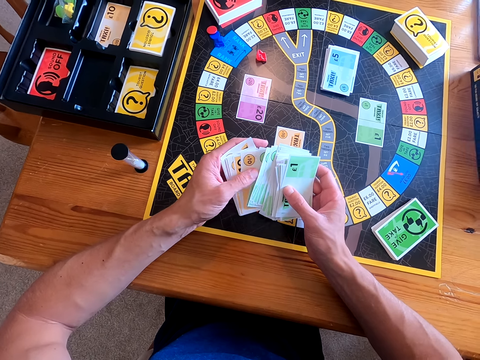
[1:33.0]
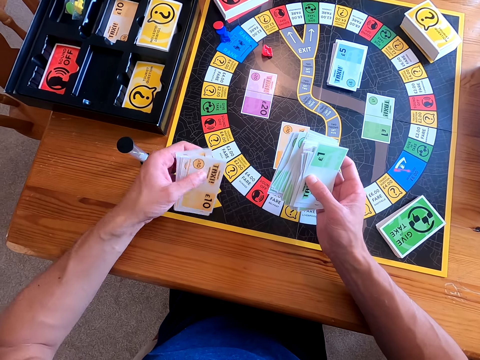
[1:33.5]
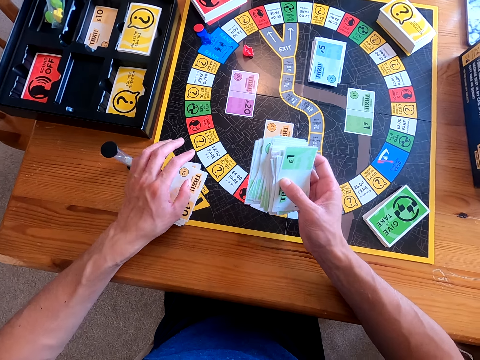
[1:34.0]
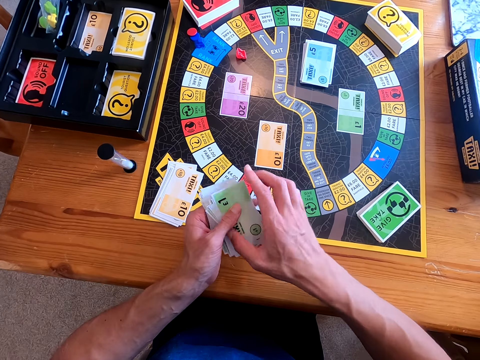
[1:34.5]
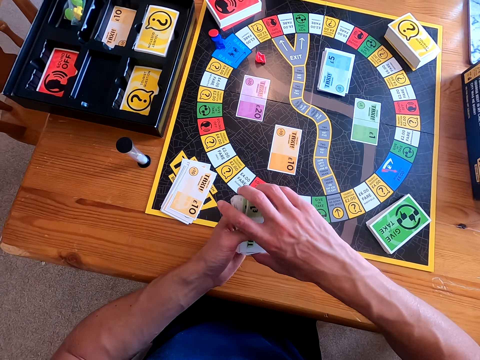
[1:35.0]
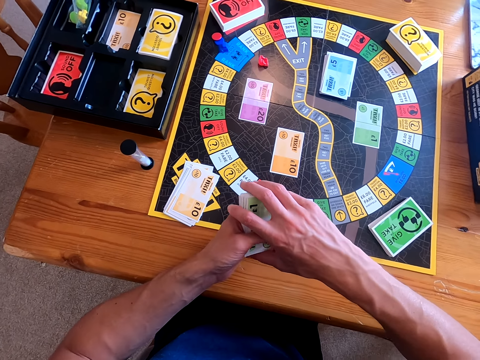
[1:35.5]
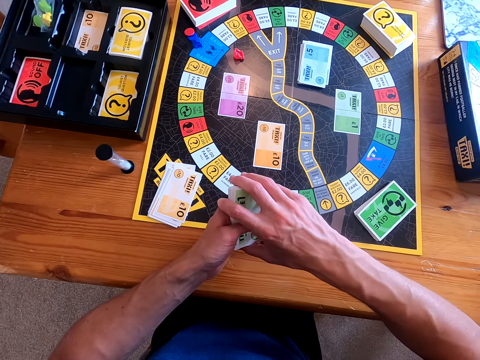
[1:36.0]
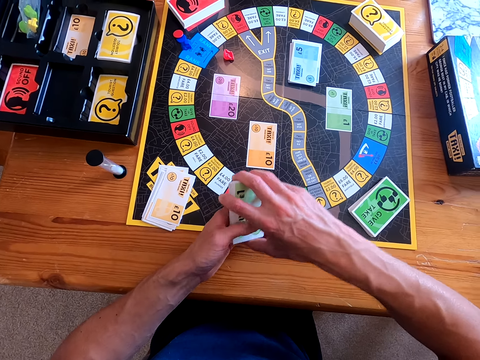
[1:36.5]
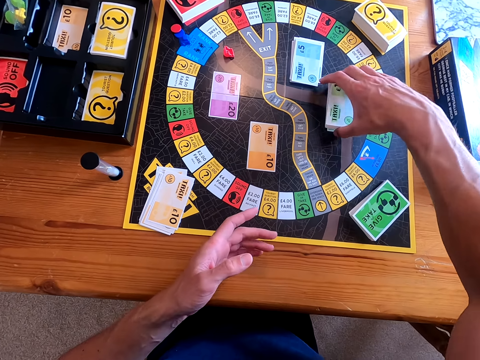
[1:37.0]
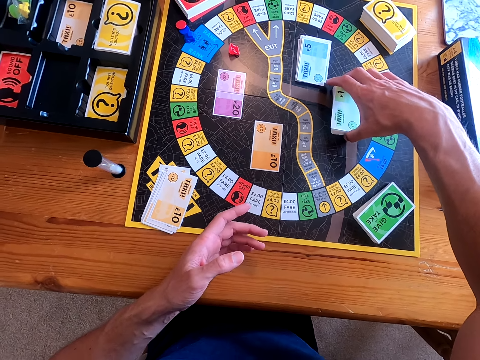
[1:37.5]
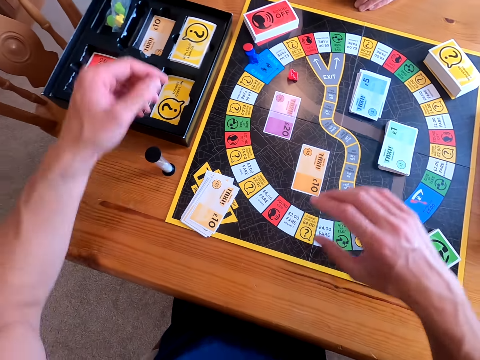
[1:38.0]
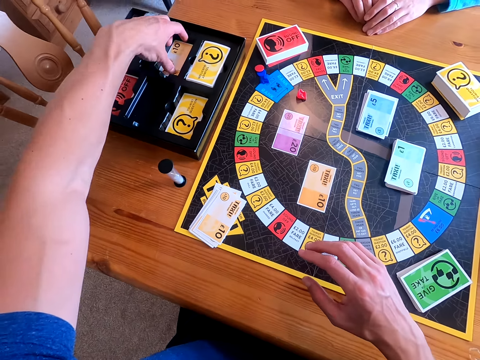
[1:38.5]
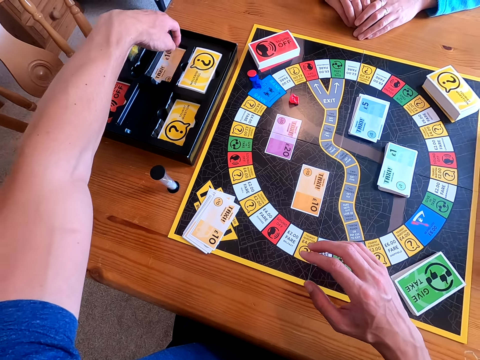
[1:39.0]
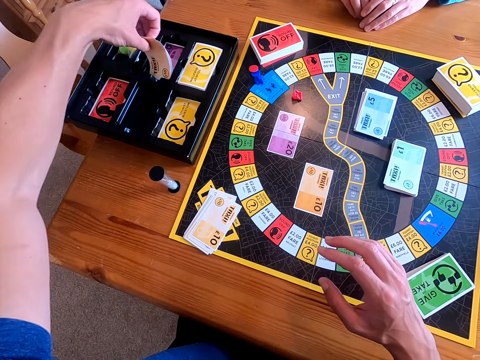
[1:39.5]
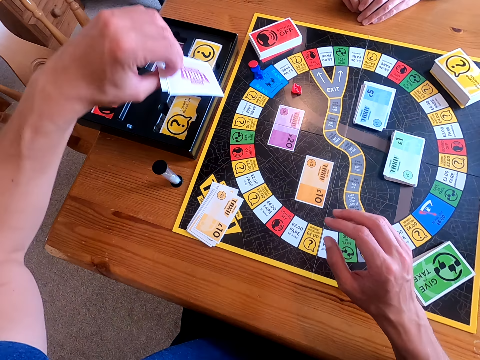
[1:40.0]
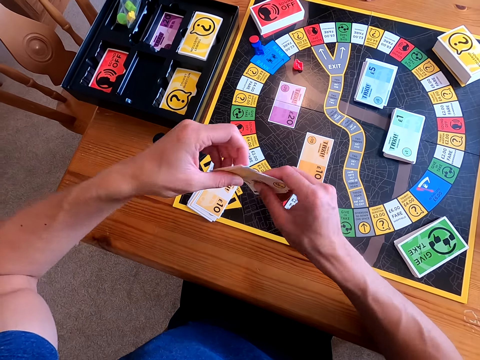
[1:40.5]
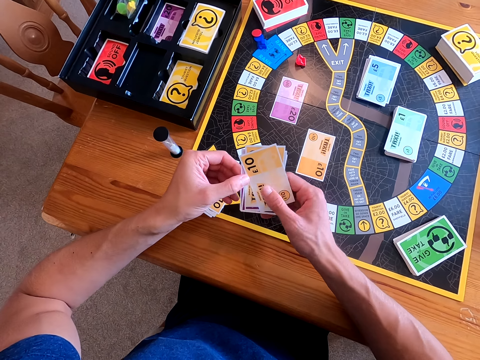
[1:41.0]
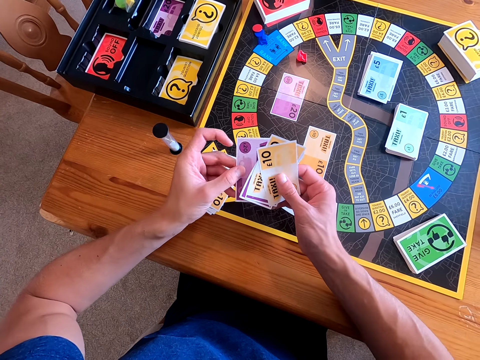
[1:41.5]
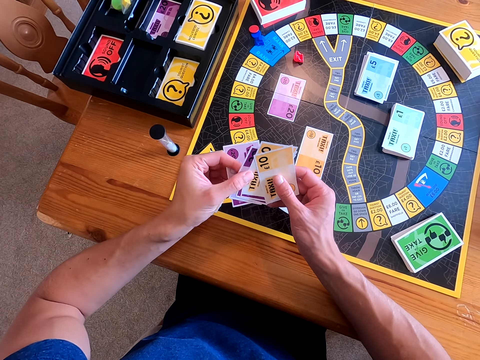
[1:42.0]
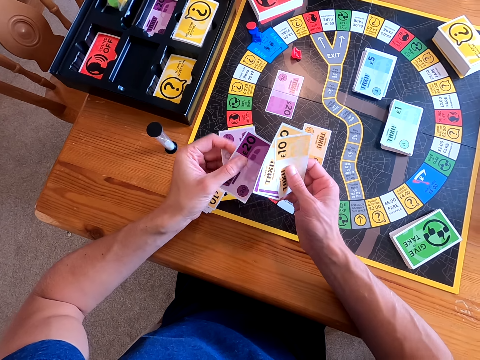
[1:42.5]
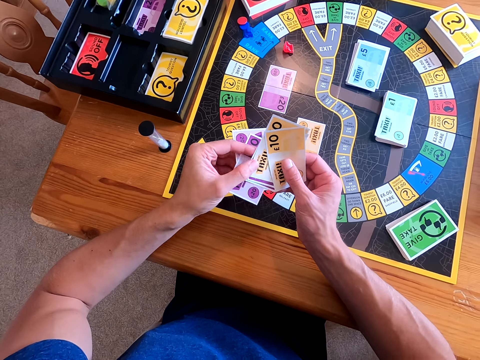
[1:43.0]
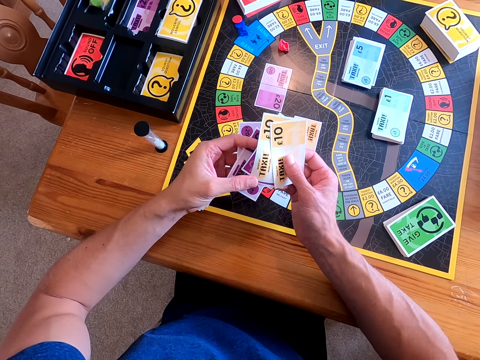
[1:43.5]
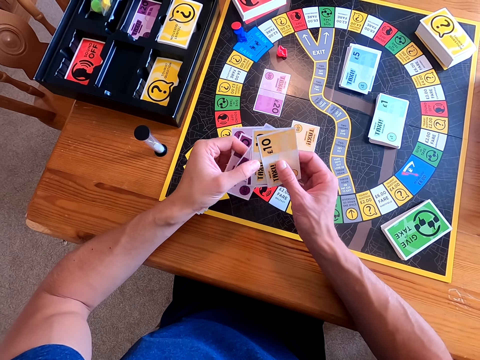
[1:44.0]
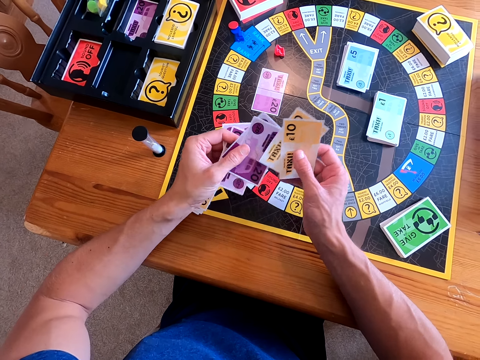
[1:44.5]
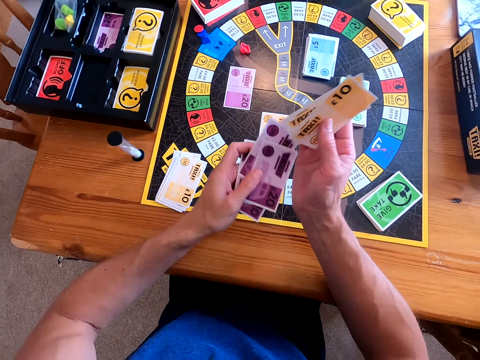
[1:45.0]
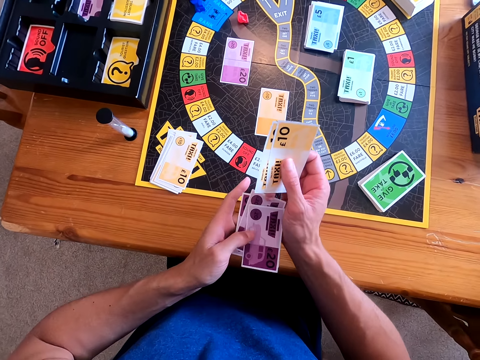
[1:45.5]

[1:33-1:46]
The camera wearer places some cards on the playing mat. He arranges the cards in his hands. He places the cards on the playing mat. He picks the cards from the box. He separates the cards and counts the cards.

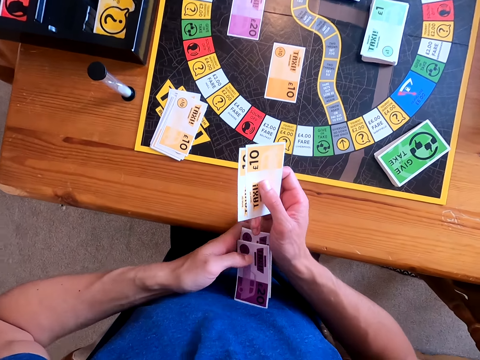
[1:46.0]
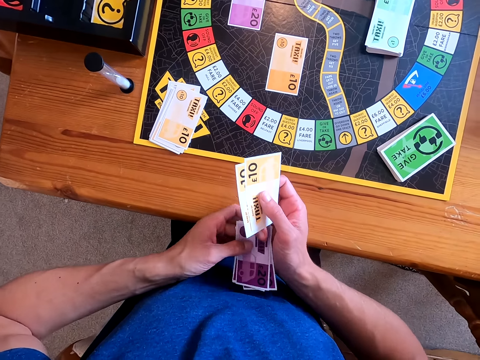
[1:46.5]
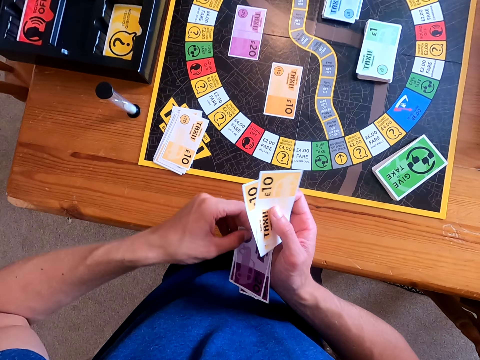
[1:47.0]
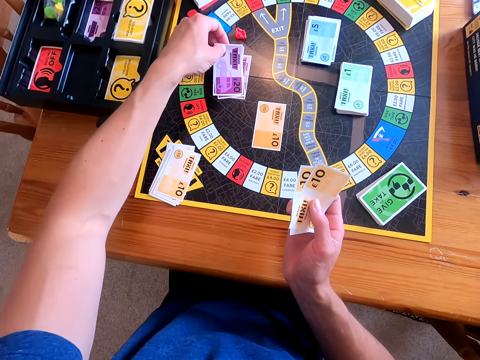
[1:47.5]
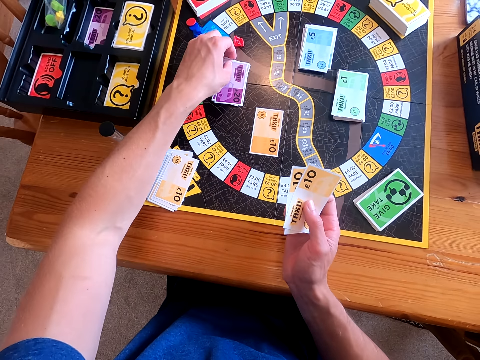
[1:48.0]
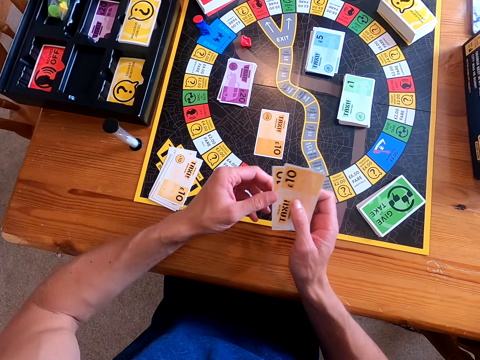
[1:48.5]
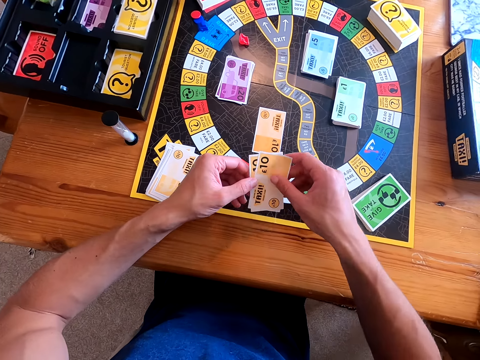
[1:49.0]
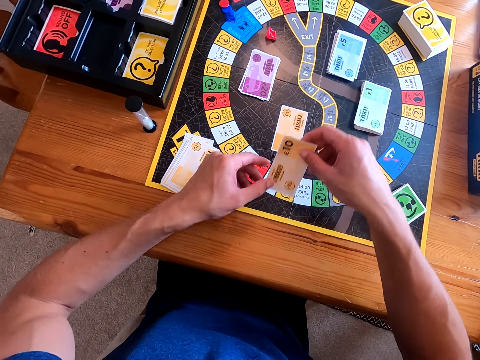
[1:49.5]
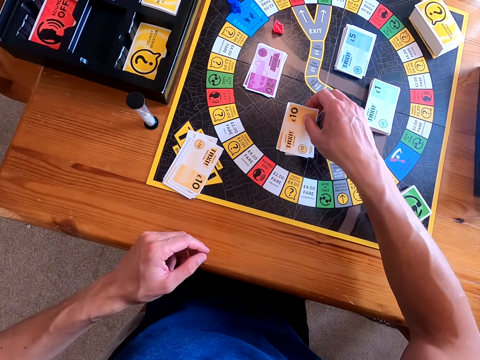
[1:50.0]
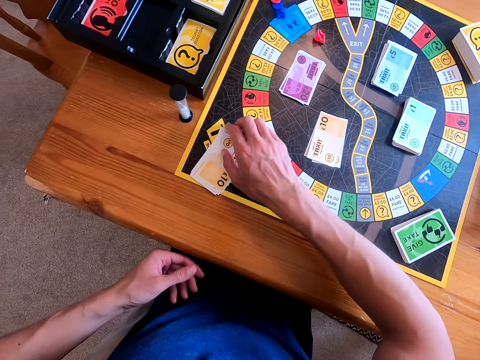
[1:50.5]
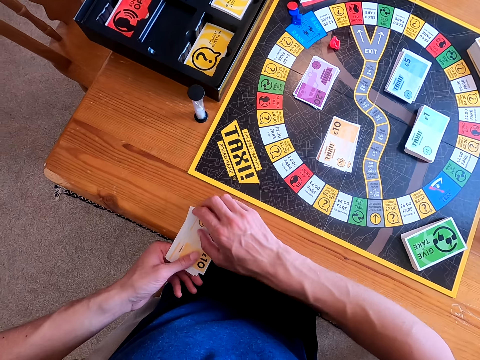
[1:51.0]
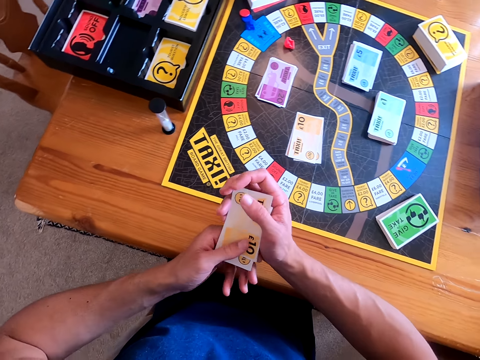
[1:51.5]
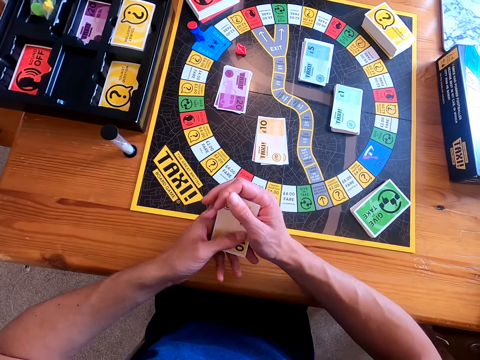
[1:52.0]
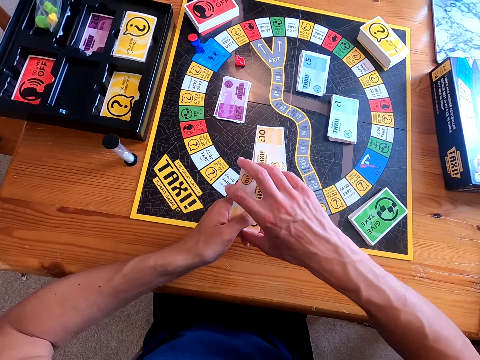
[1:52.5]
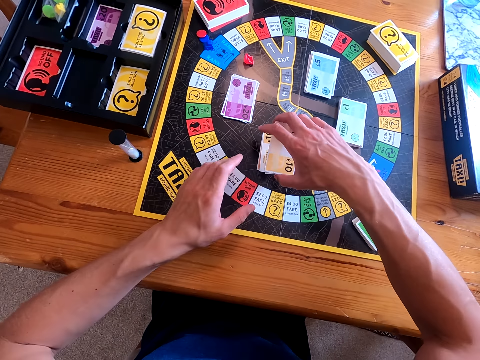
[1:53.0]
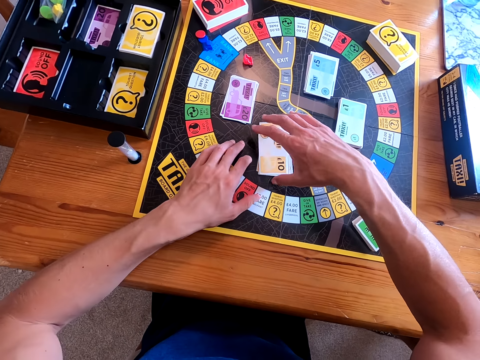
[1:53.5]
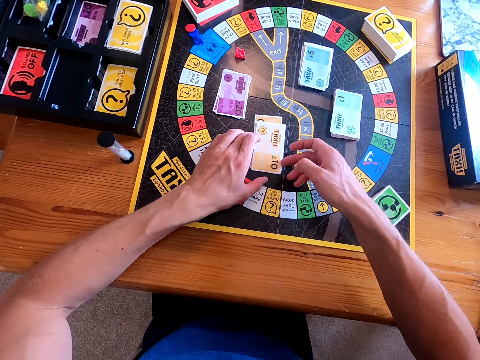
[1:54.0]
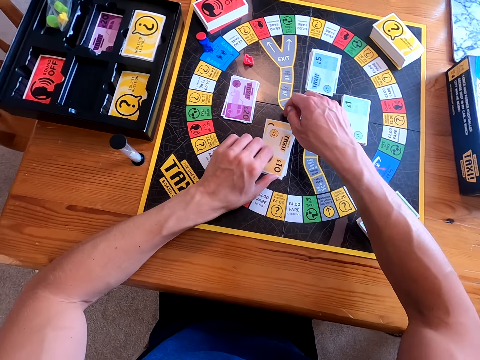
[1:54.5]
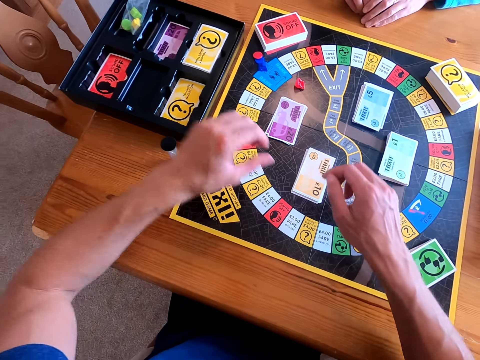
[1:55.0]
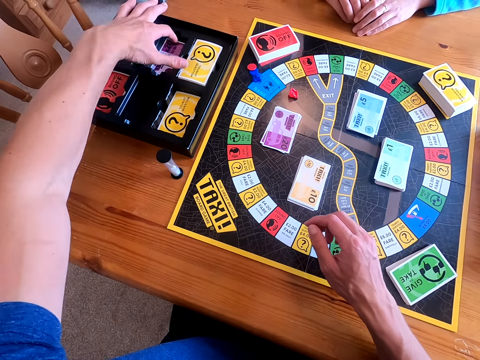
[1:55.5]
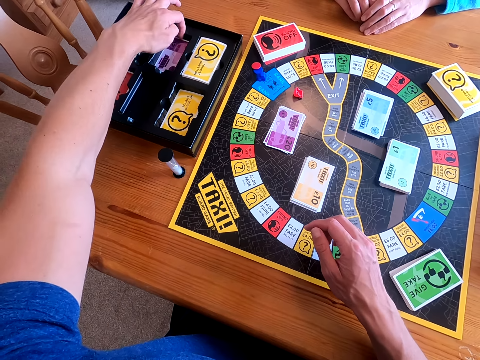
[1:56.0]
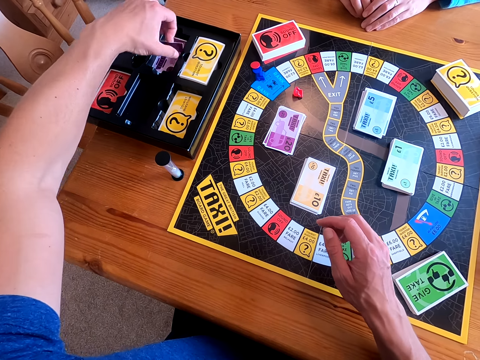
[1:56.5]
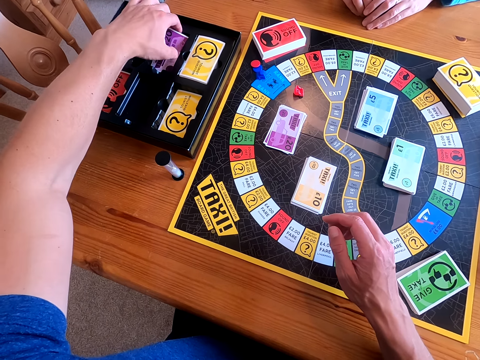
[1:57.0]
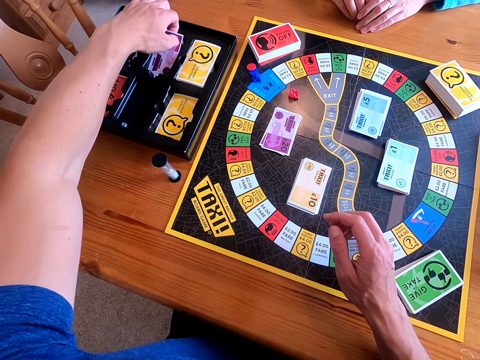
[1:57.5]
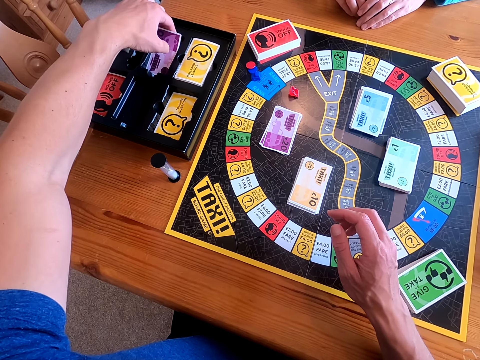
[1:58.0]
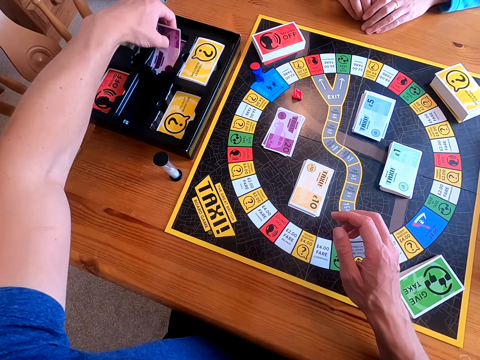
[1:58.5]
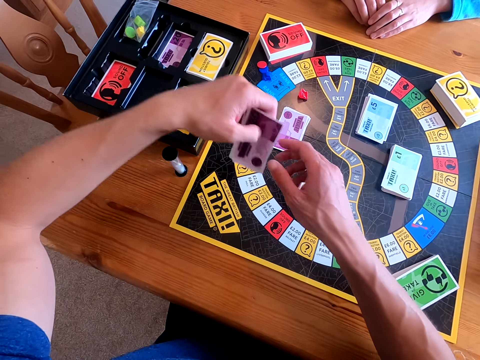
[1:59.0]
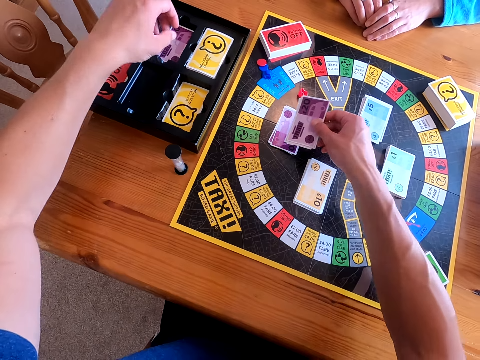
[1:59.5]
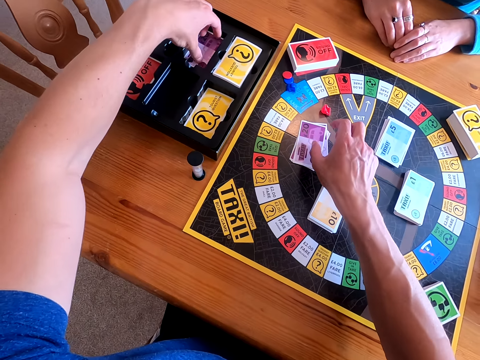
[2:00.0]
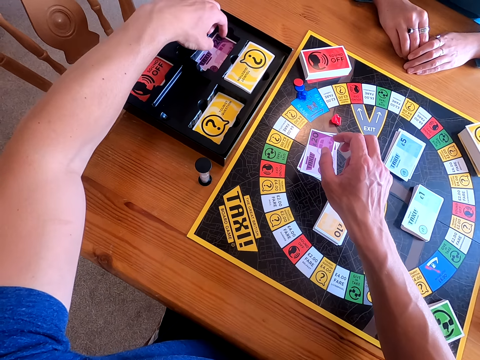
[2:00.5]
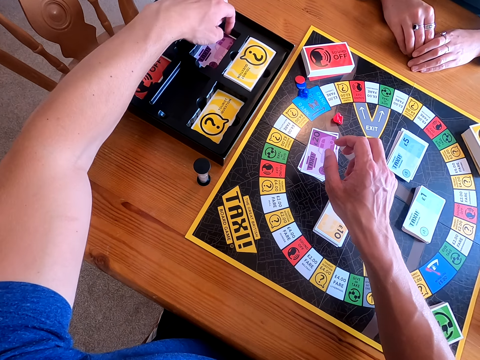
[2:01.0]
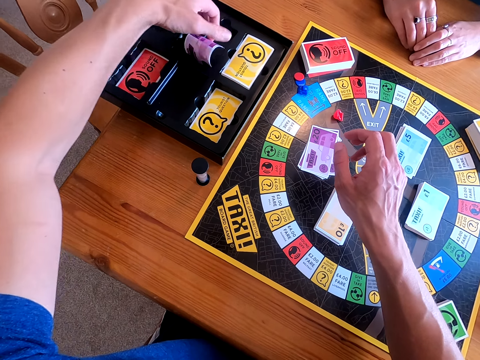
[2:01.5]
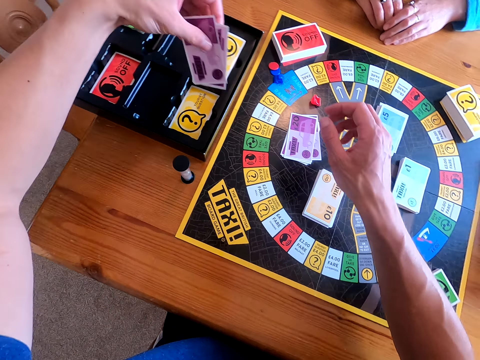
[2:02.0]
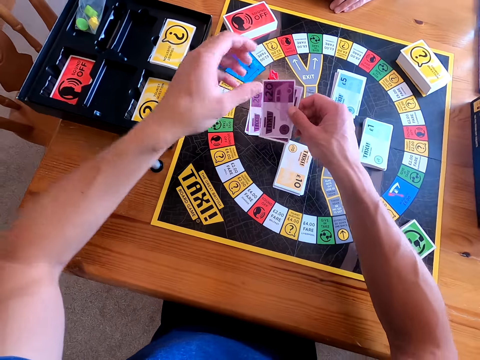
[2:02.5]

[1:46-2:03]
The camera wearer puts cards on the playing mat or board. They place the cards on the board. They pick the cards from the table. They put the cards on the playing mat. They pick the cards from the box. They put the cards on the playing mat. They pick the cards from the box.
